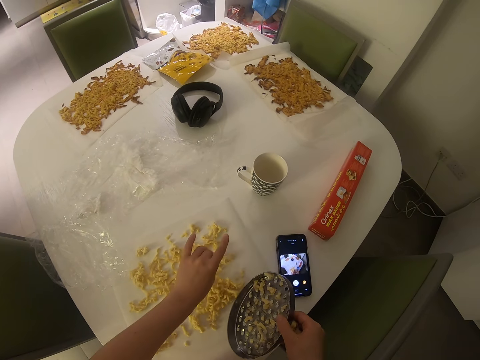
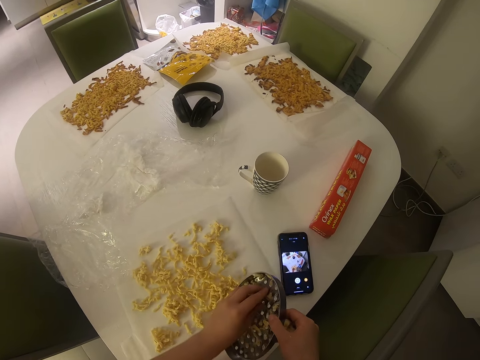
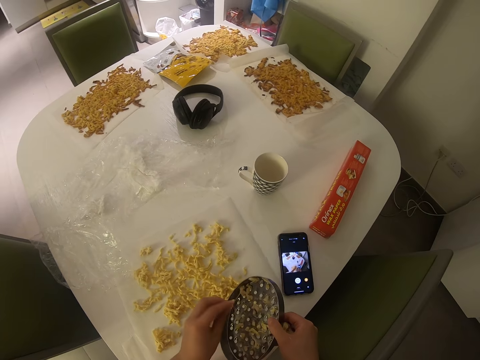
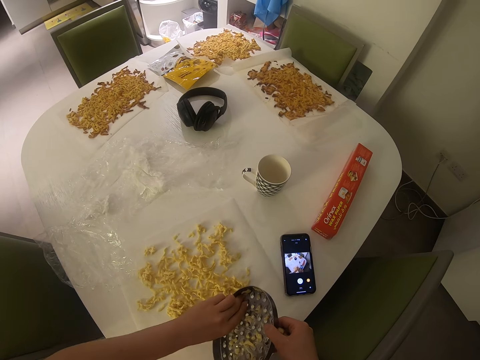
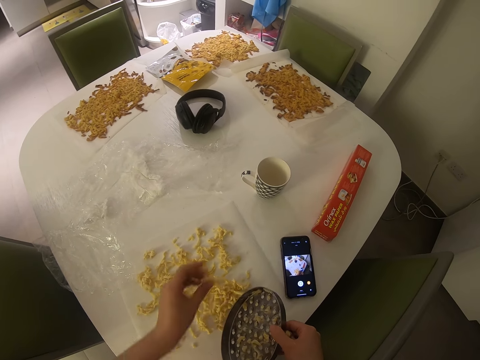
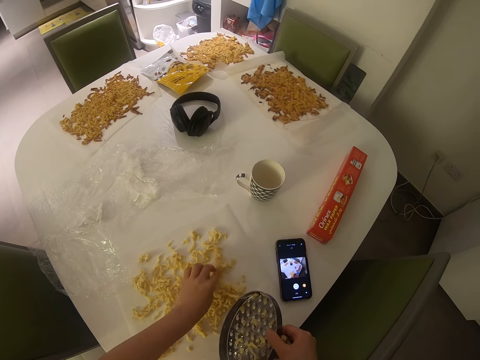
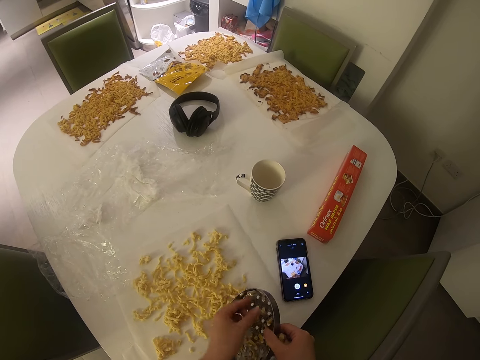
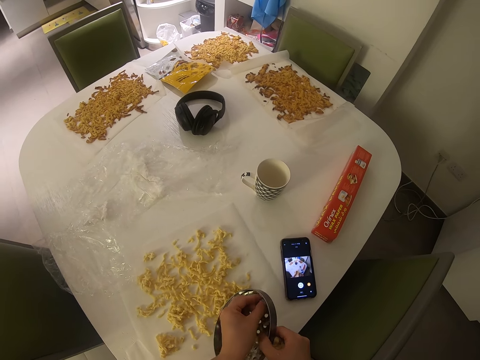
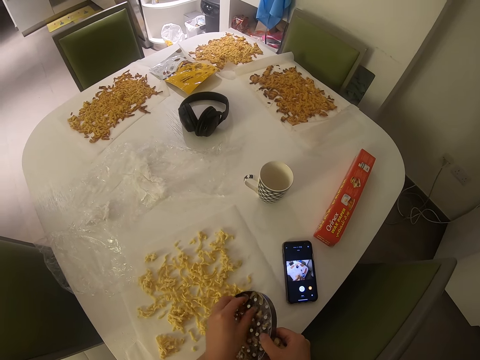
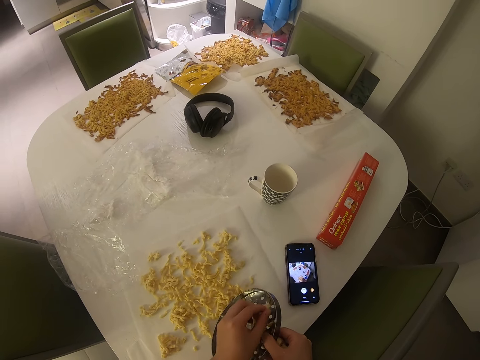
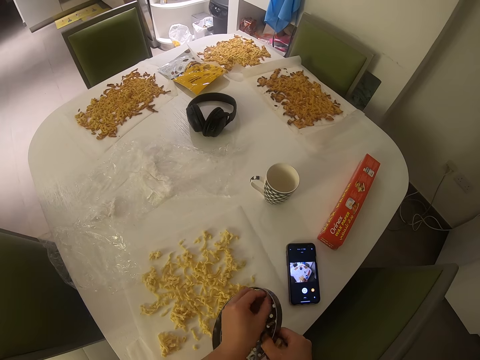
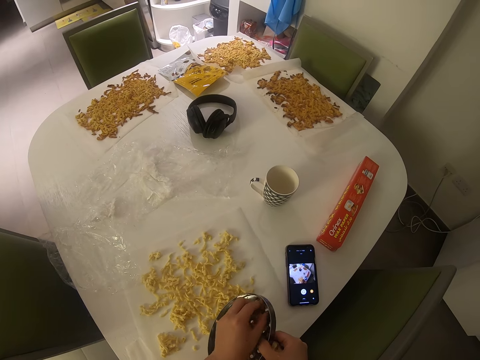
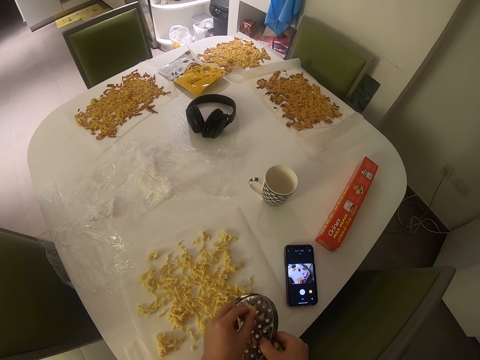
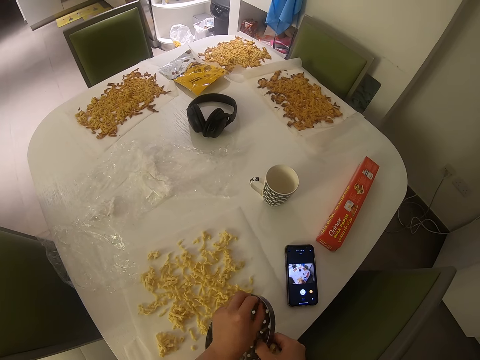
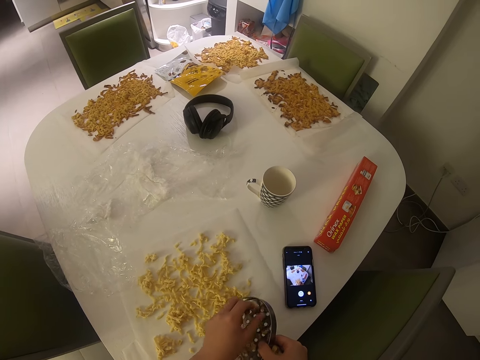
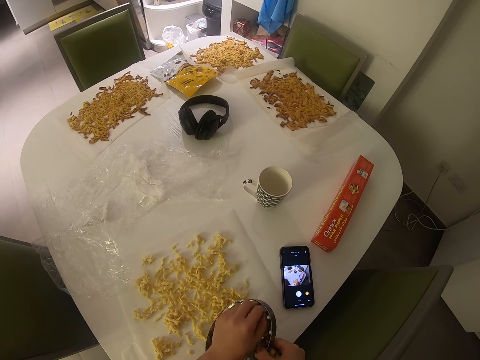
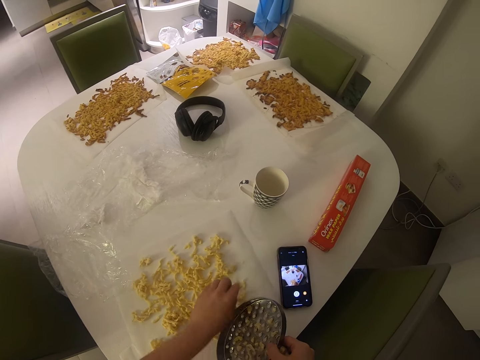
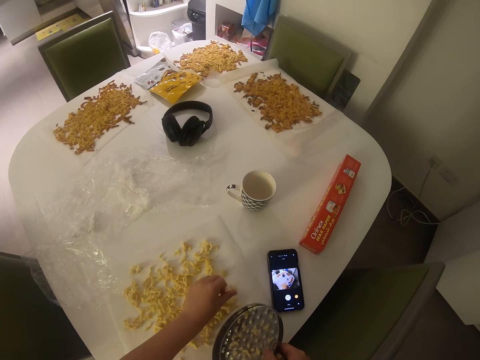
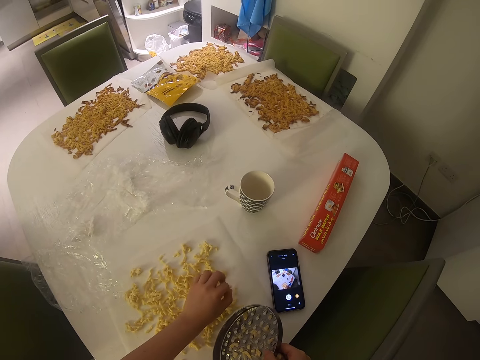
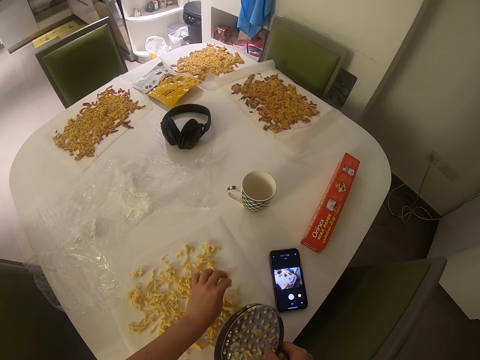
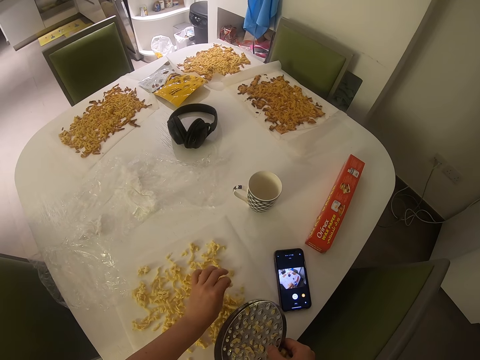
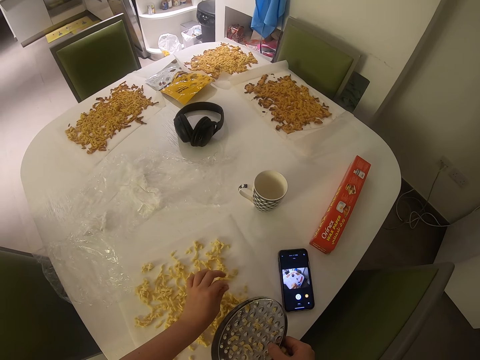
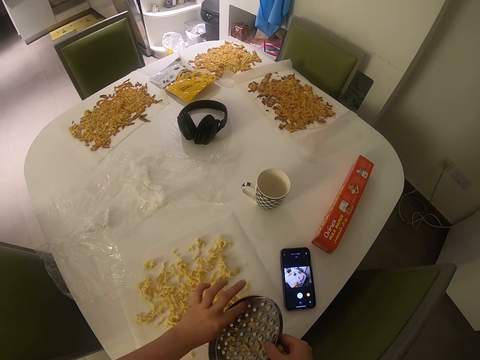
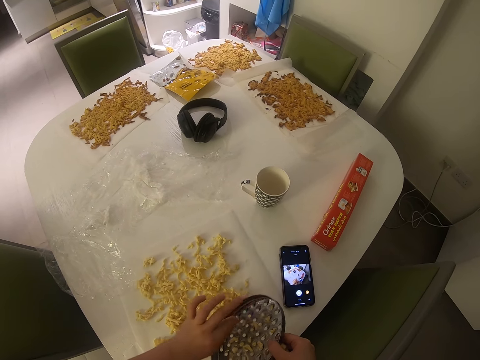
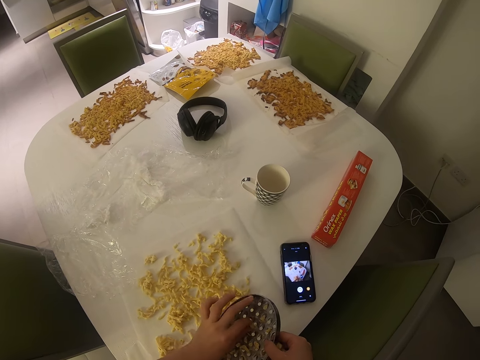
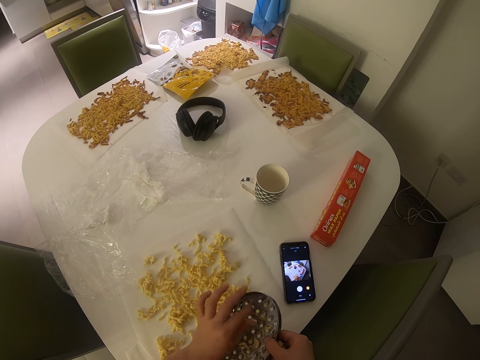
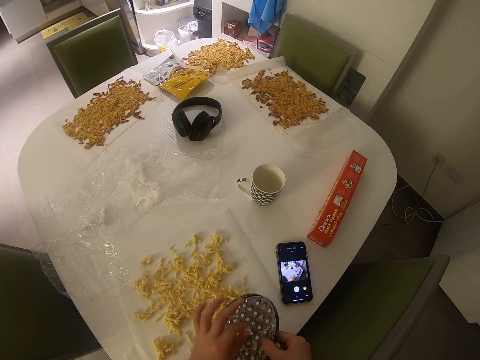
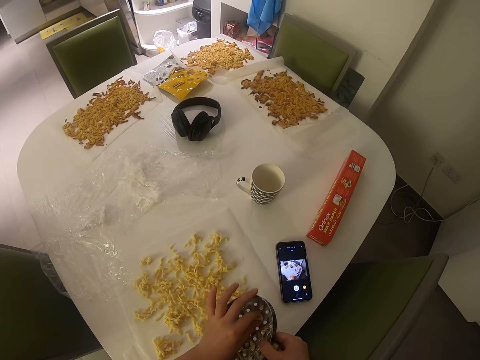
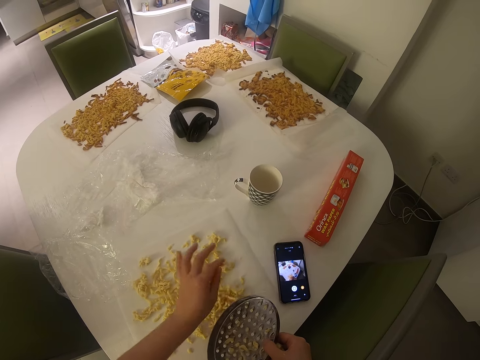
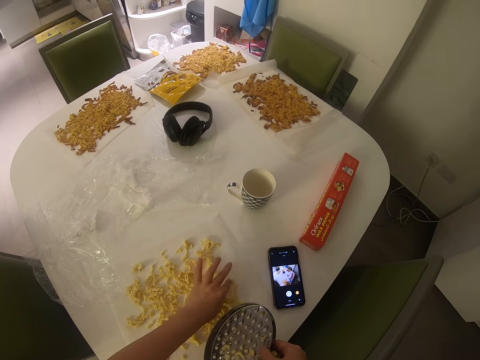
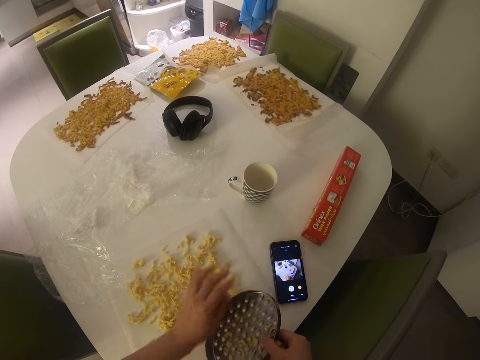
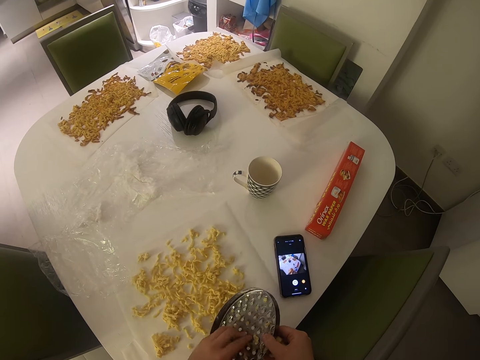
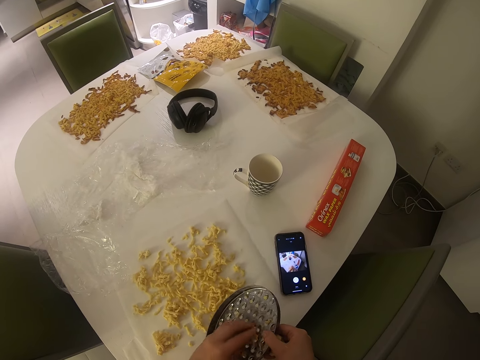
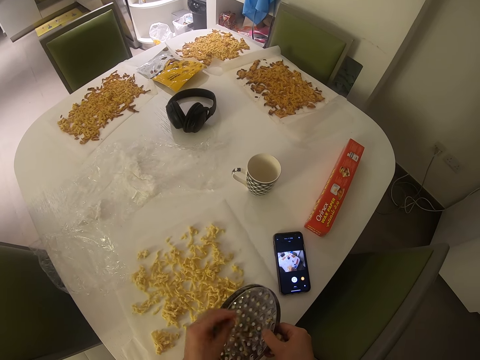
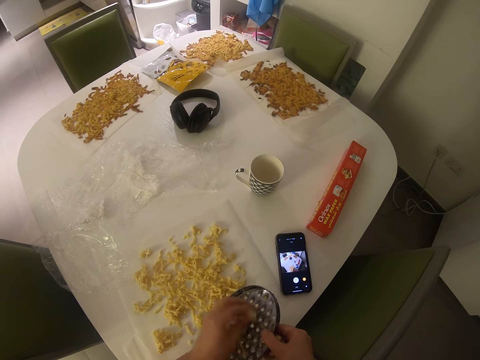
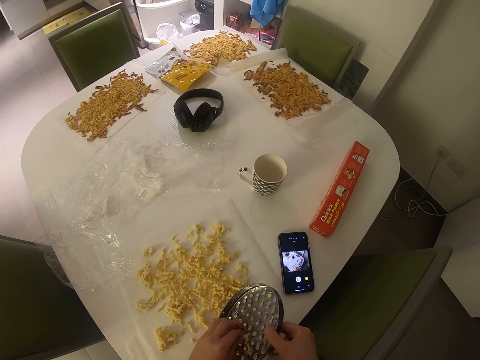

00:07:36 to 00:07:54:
The camera wearer puts something on the paper. They remove something from the grinder. They put something on the paper. They remove something from the grinder. They put something on the paper. They remove something from the grinder. They put something on the paper. They remove something from the grinder.

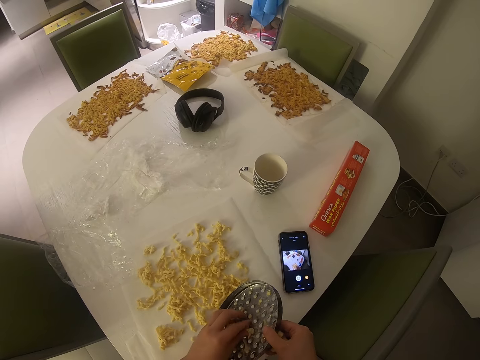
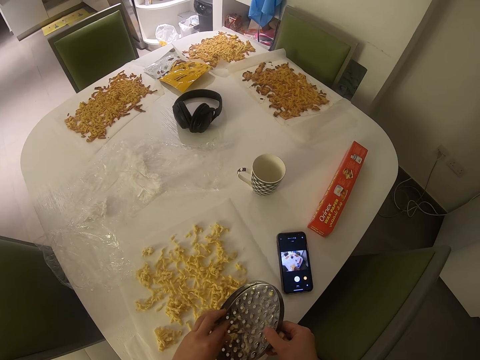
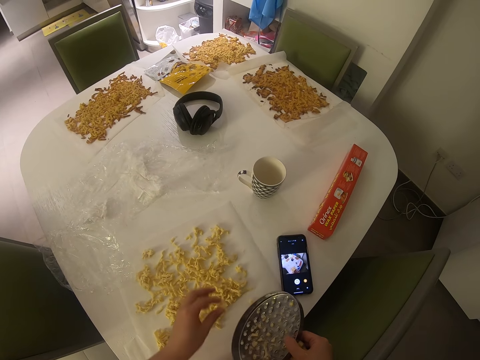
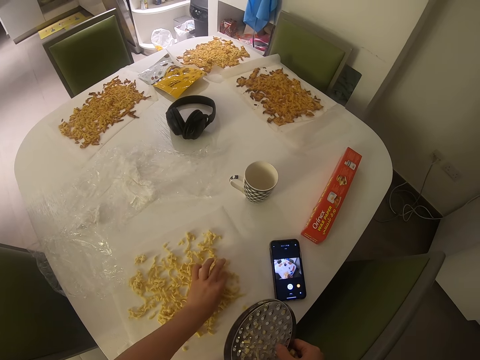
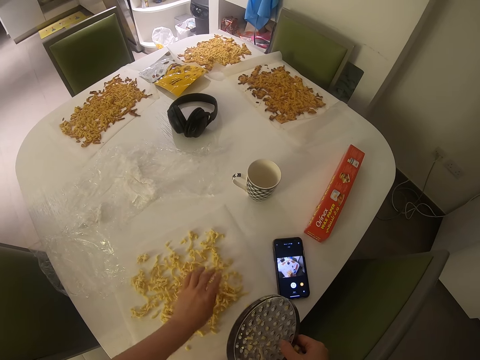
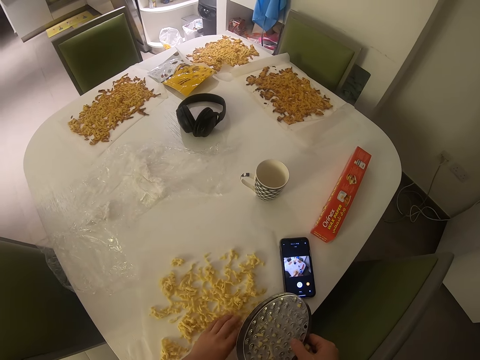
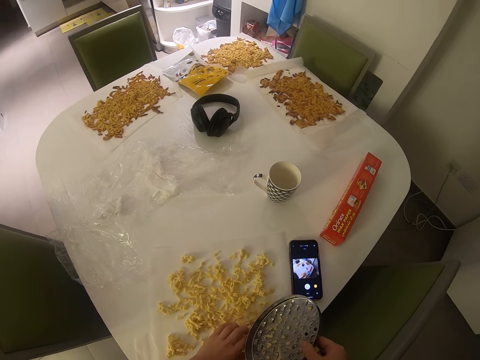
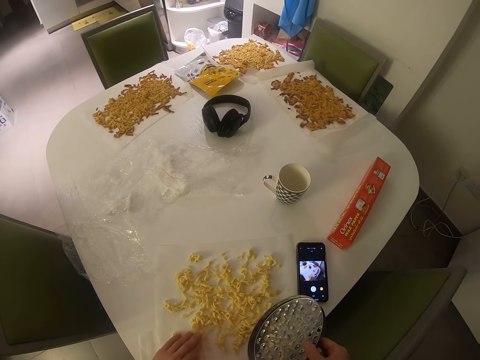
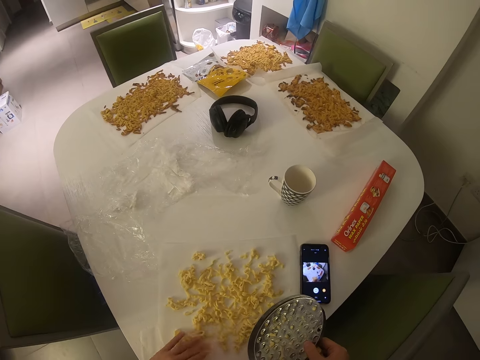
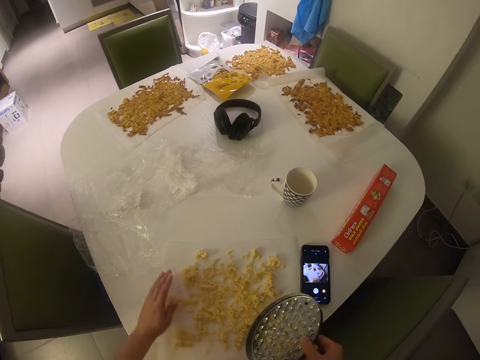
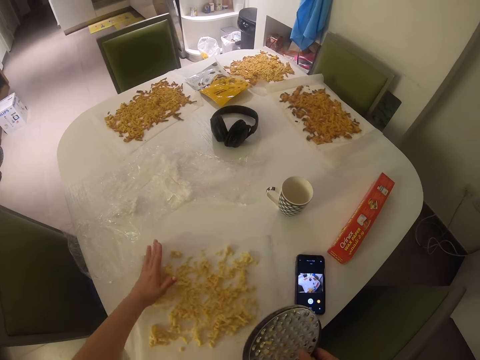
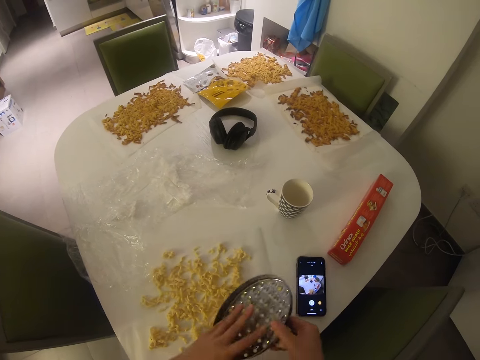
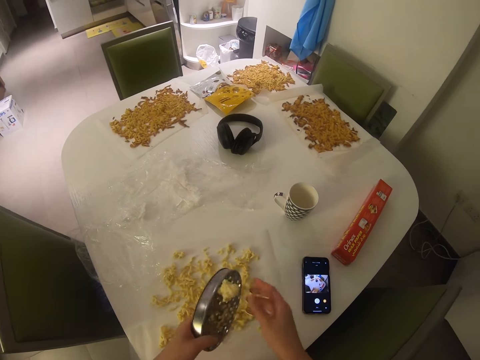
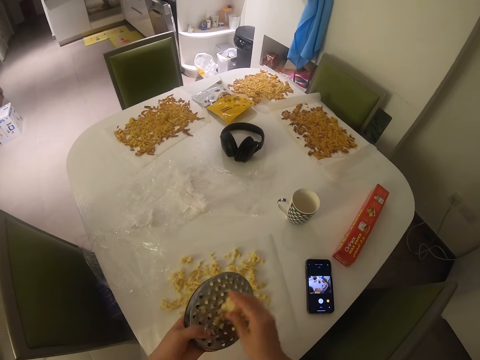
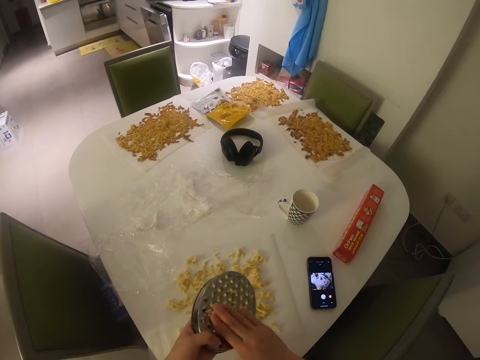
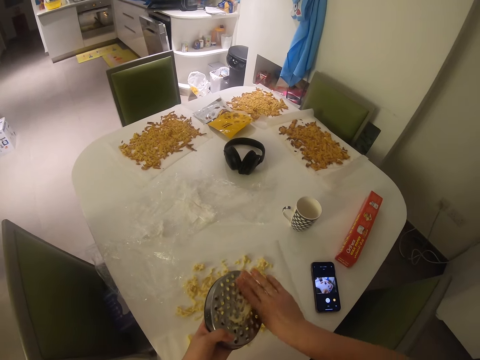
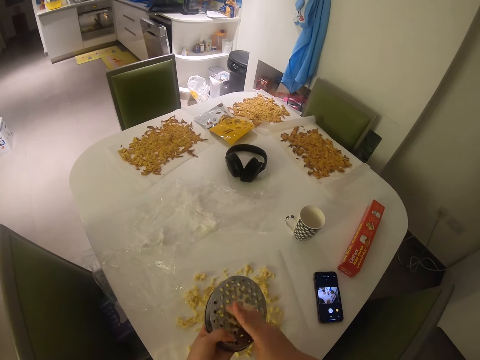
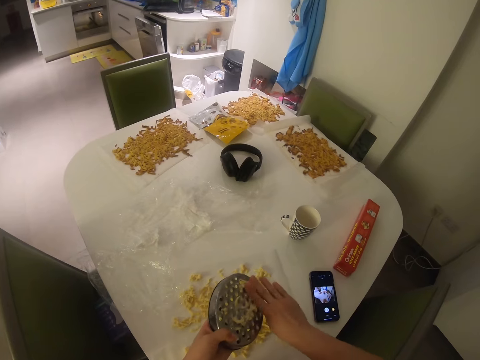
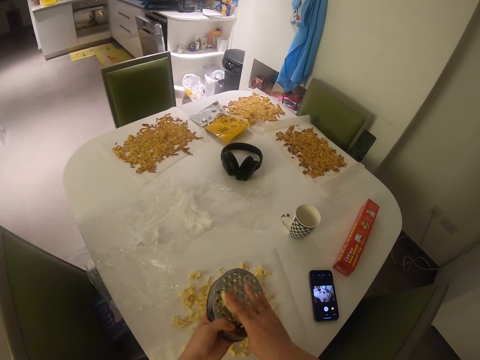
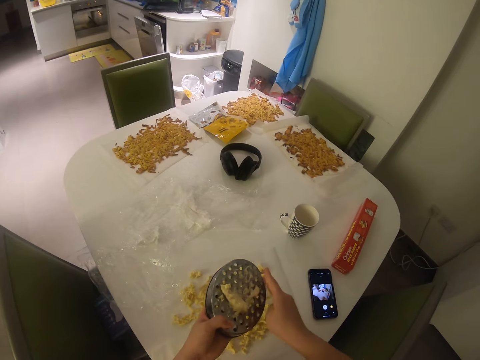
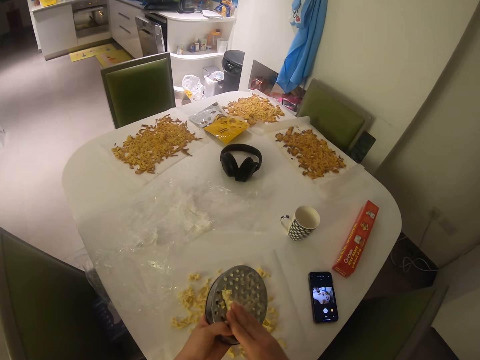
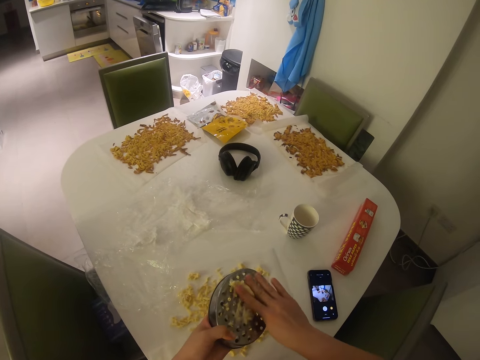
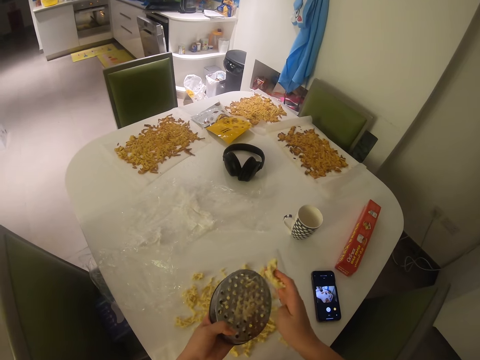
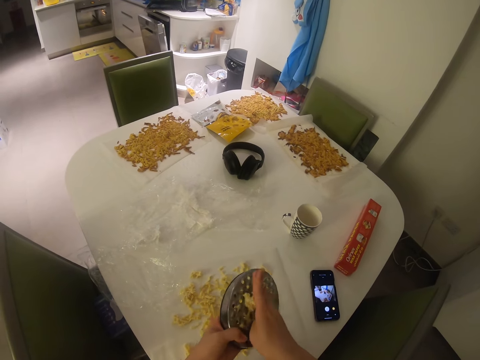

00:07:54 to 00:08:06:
The camera wearer puts something on the paper. They spread something on the paper. They adjust the baking sheet of dough on the table. They pull the paper. They flip the grinder or grater. They pull something off the grinder. They grate the dough on the table with the grater.
